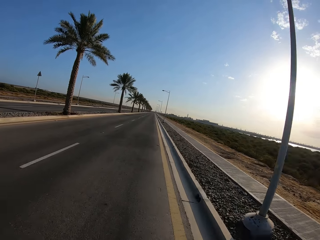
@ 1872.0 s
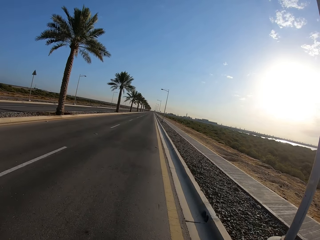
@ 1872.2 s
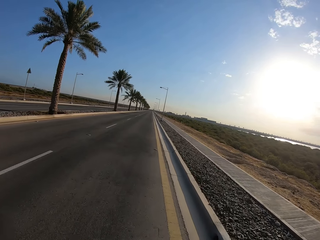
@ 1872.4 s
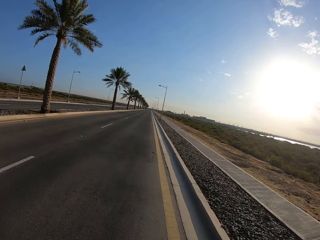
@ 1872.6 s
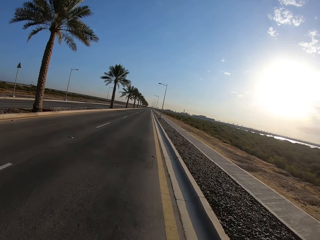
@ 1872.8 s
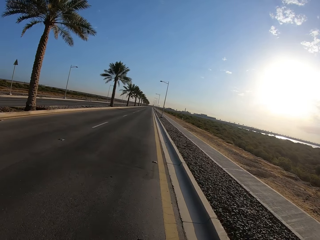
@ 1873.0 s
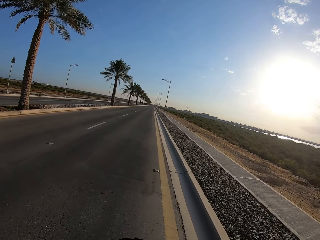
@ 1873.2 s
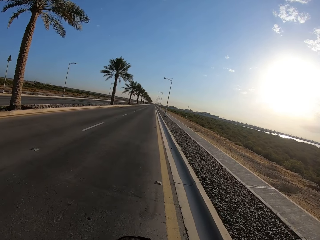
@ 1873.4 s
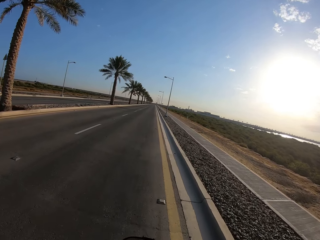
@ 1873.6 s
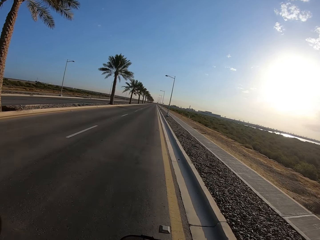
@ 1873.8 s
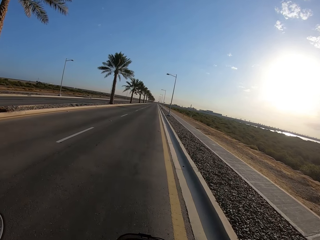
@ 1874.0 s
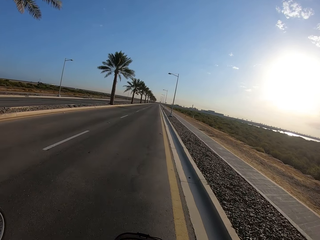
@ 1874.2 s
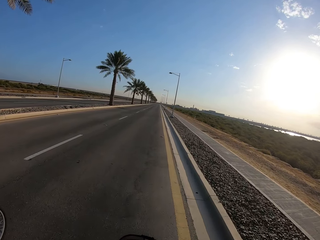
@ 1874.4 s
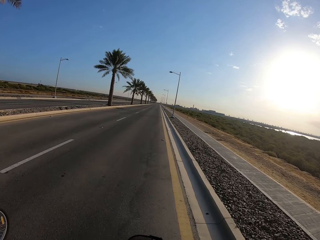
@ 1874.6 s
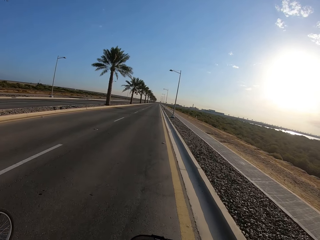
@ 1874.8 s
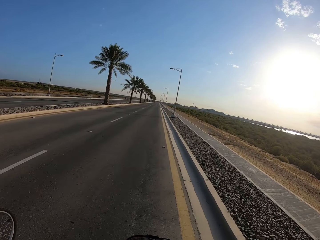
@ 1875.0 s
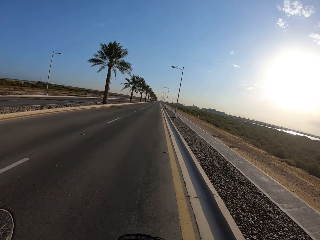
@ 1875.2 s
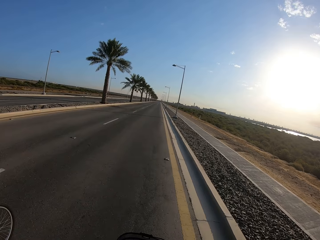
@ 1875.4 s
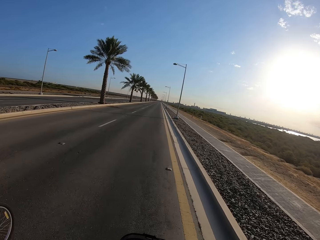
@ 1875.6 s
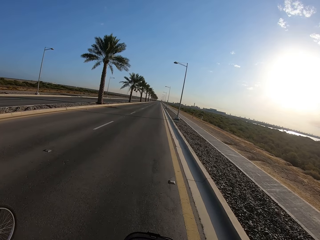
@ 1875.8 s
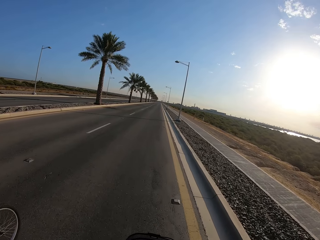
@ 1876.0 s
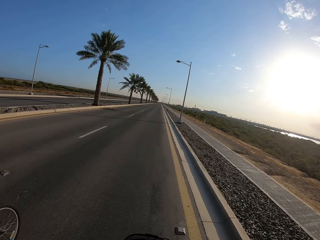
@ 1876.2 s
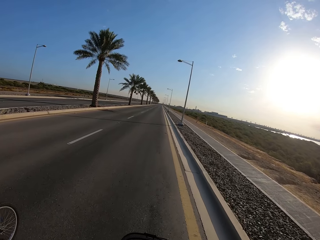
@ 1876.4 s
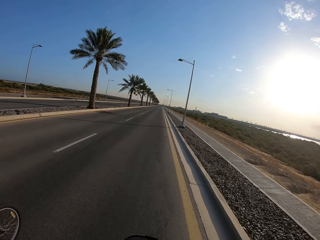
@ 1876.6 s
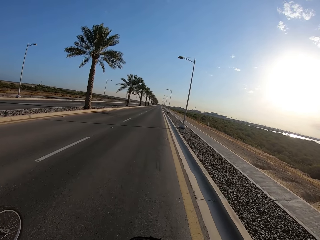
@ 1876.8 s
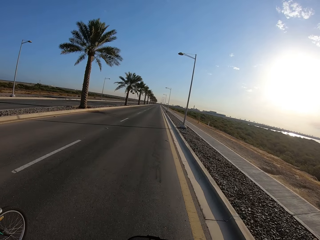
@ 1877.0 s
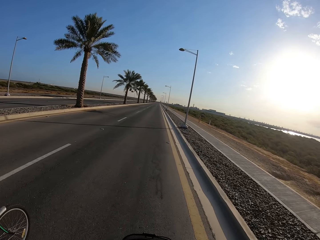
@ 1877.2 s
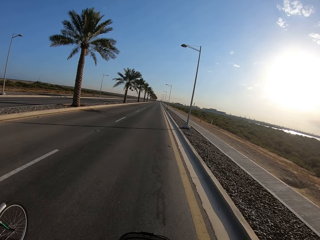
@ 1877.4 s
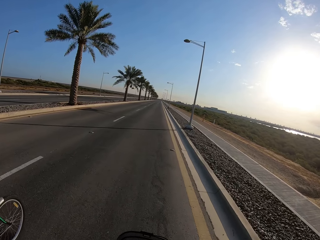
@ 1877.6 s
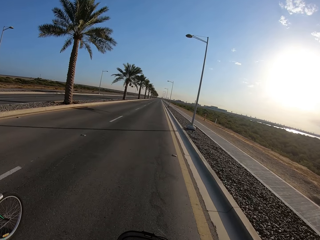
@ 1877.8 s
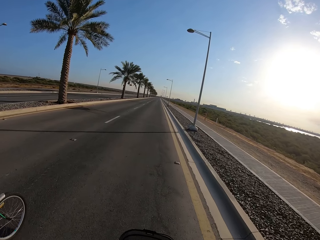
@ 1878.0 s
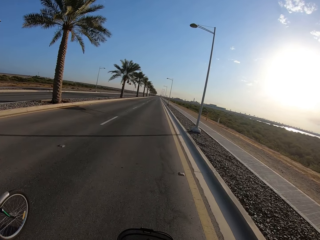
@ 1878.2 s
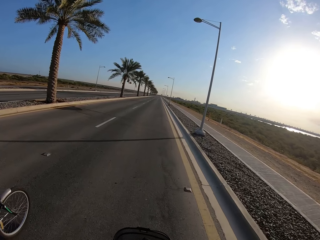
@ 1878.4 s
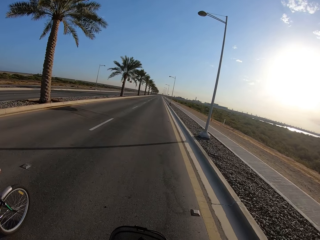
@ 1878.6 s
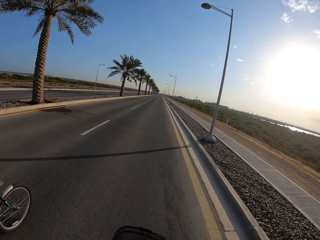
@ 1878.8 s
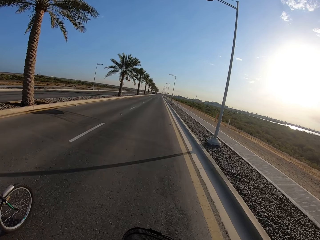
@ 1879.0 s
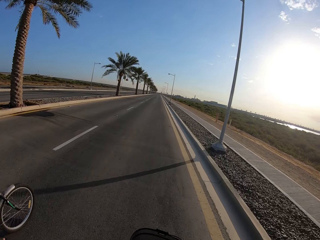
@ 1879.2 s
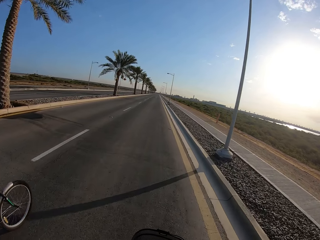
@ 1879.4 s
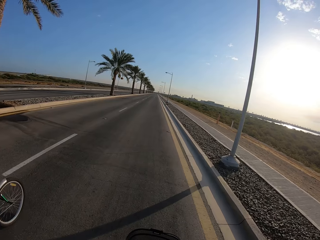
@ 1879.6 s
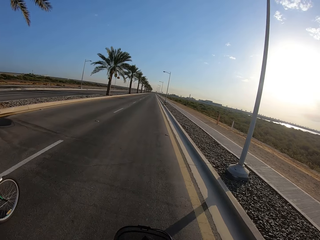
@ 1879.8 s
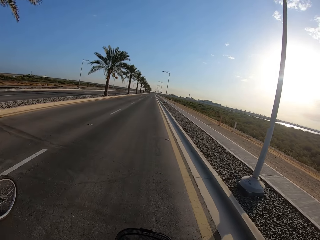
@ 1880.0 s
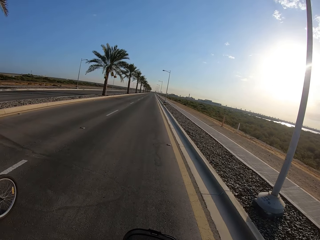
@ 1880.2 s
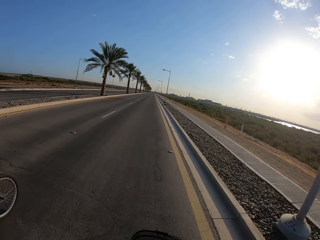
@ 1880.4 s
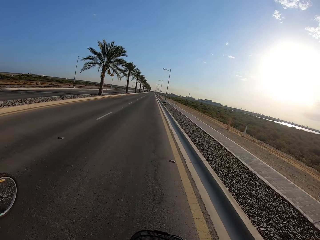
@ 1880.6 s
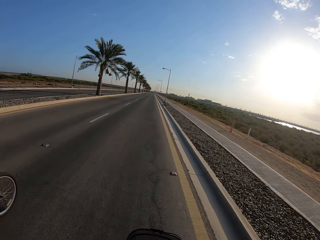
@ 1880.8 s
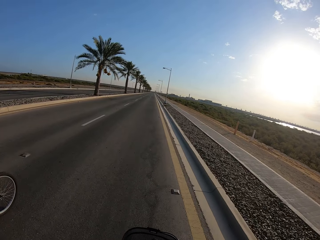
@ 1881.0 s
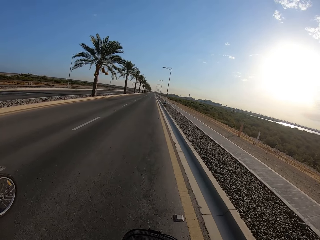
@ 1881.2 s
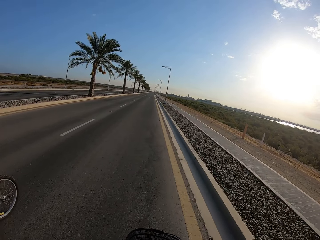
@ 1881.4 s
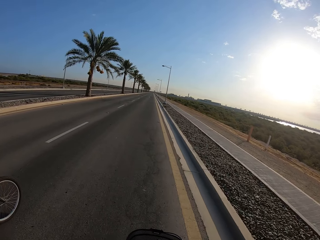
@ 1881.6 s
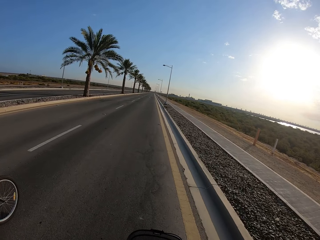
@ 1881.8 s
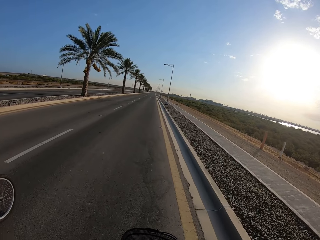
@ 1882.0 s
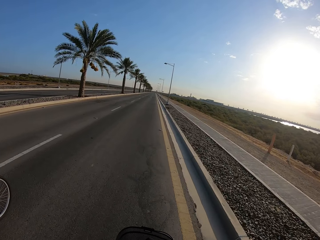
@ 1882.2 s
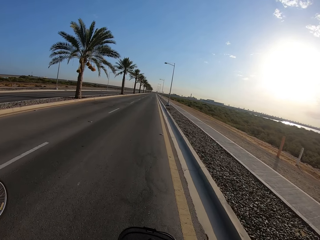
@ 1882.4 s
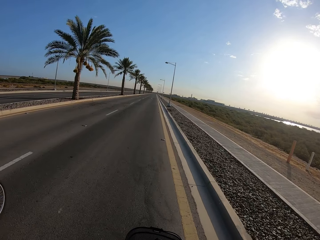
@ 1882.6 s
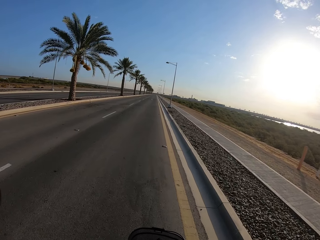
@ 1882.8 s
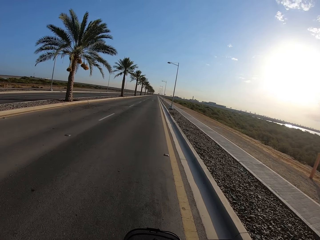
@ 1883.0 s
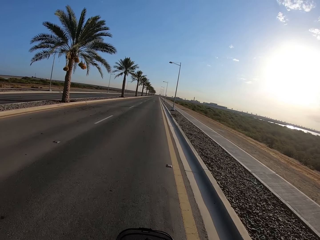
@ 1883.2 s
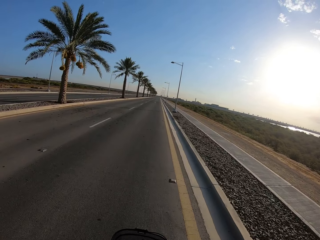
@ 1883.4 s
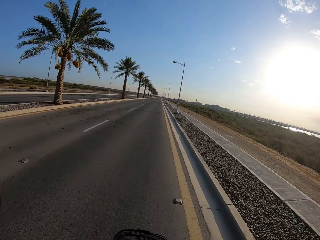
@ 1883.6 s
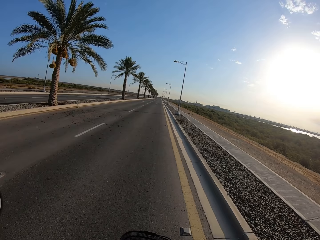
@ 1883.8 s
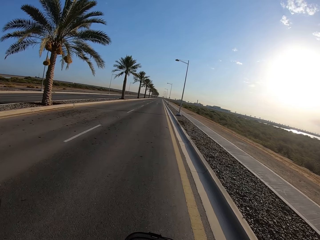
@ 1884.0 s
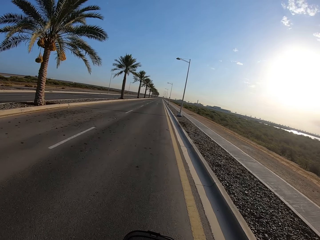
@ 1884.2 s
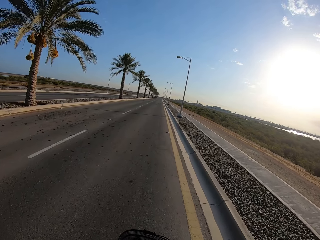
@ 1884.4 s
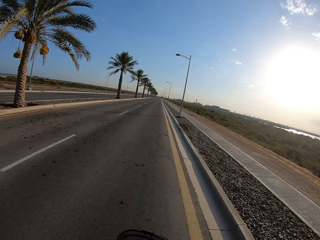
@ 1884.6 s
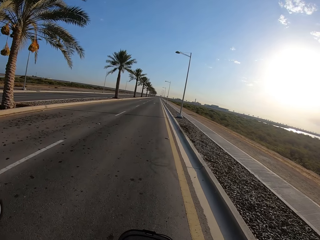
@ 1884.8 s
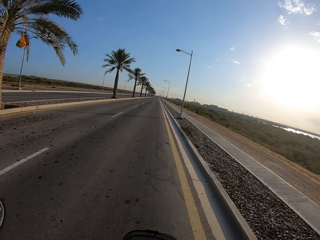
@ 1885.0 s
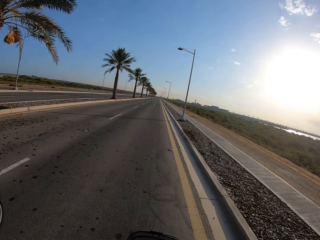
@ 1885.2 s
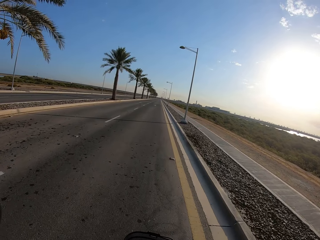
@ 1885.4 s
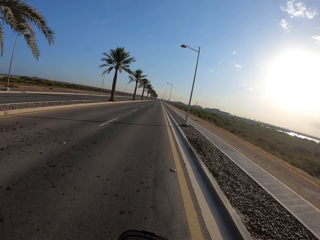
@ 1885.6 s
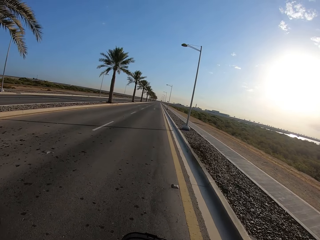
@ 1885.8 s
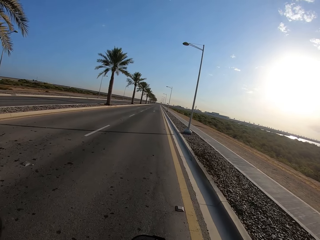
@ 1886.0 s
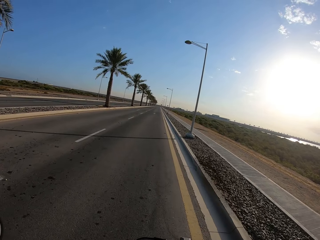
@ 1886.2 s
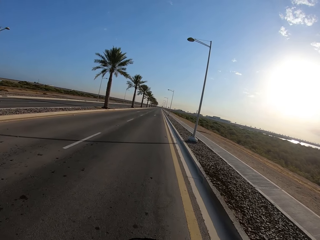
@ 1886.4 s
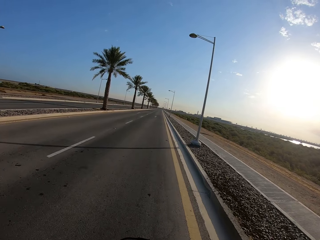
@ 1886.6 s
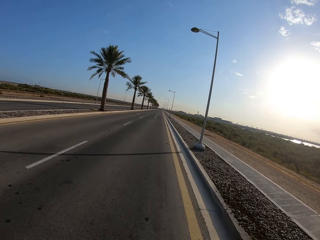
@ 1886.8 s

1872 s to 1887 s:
The cyclist cycles ahead of the camera wearer. The camera wearer cycles ahead of the cyclist.

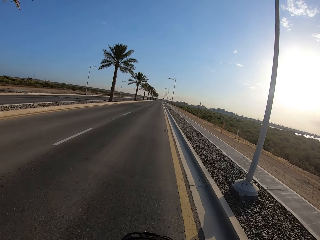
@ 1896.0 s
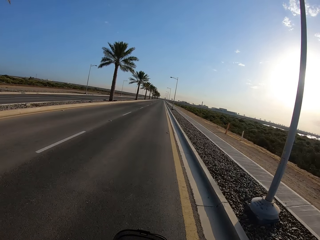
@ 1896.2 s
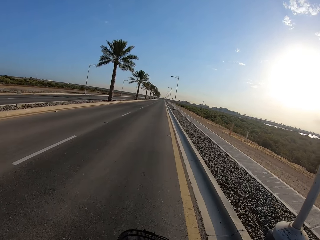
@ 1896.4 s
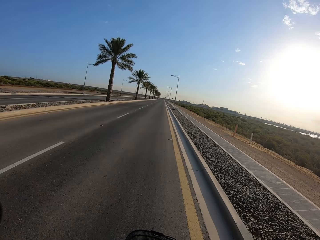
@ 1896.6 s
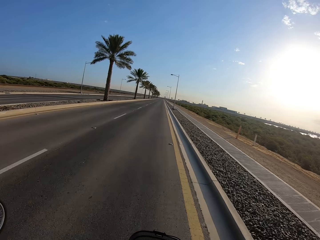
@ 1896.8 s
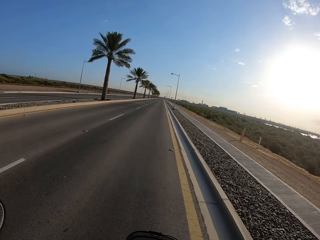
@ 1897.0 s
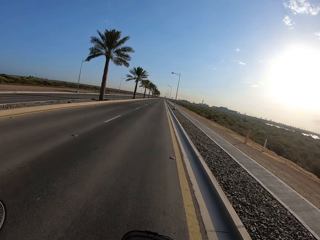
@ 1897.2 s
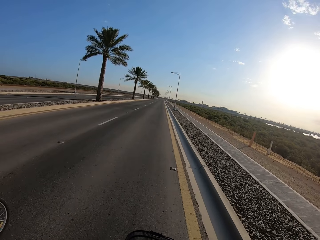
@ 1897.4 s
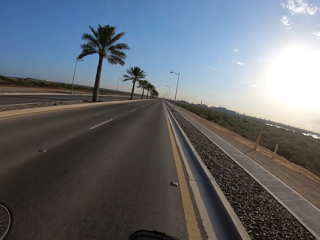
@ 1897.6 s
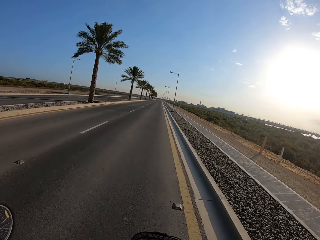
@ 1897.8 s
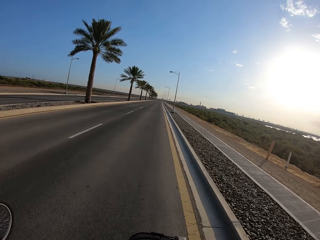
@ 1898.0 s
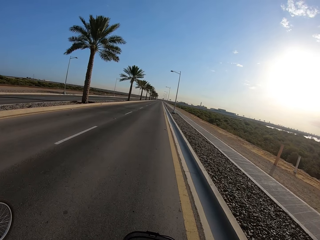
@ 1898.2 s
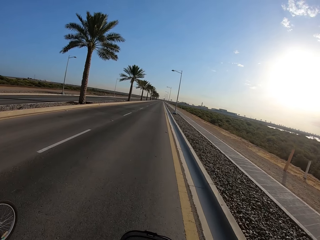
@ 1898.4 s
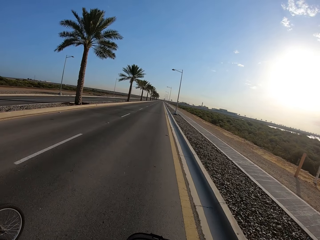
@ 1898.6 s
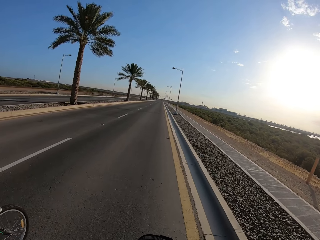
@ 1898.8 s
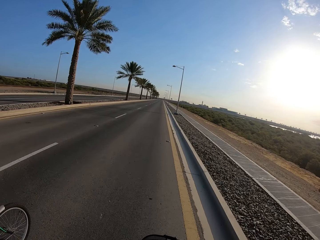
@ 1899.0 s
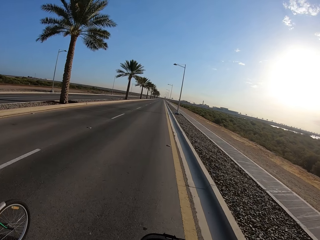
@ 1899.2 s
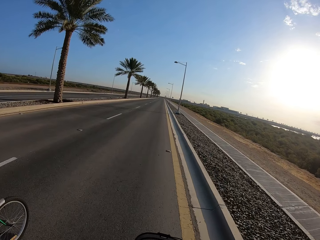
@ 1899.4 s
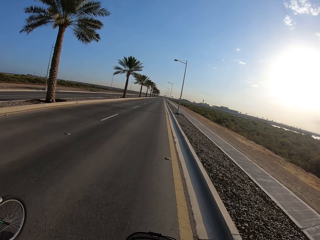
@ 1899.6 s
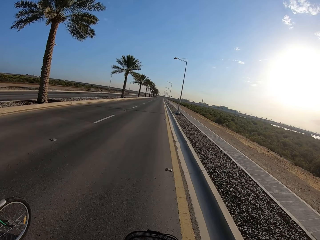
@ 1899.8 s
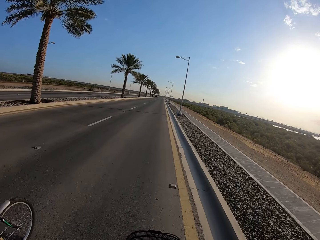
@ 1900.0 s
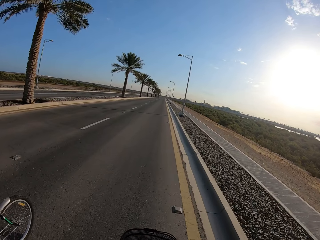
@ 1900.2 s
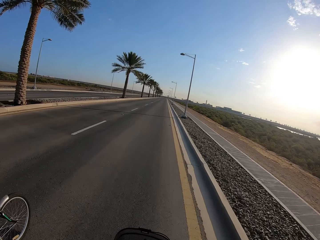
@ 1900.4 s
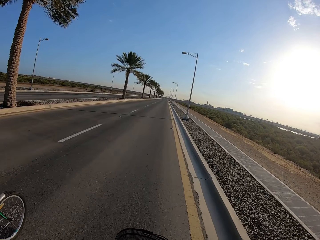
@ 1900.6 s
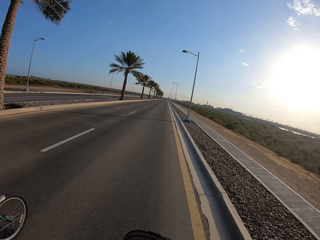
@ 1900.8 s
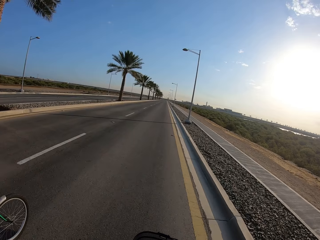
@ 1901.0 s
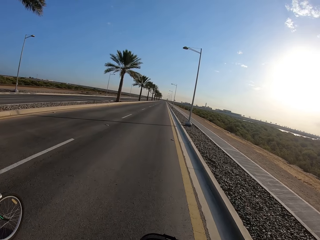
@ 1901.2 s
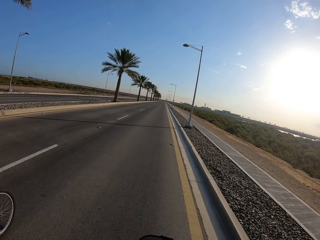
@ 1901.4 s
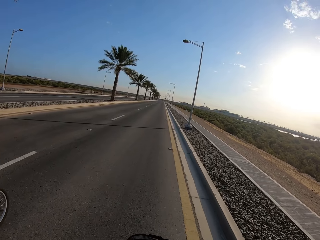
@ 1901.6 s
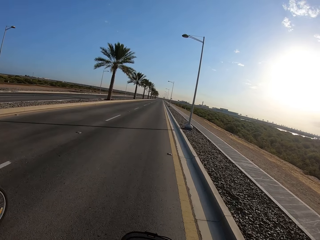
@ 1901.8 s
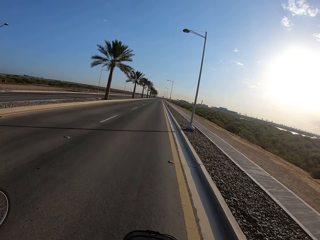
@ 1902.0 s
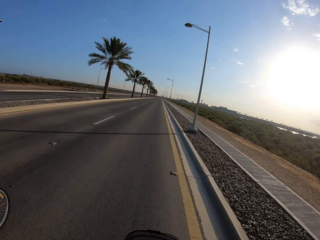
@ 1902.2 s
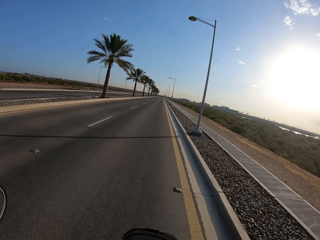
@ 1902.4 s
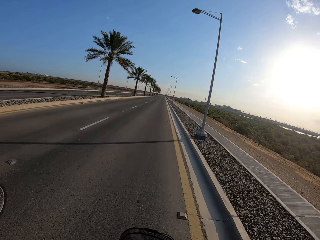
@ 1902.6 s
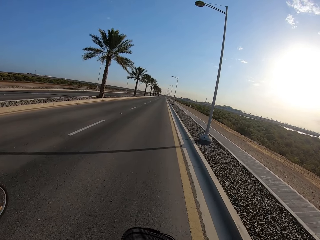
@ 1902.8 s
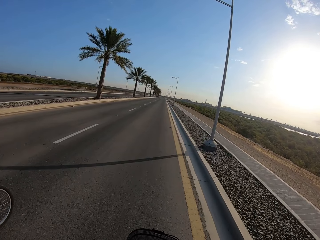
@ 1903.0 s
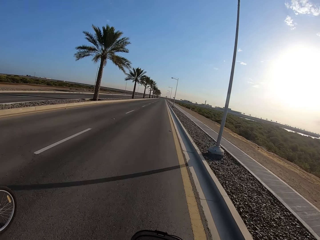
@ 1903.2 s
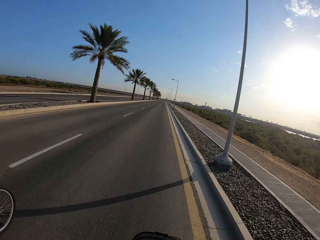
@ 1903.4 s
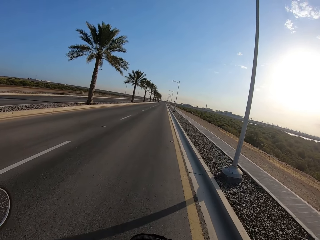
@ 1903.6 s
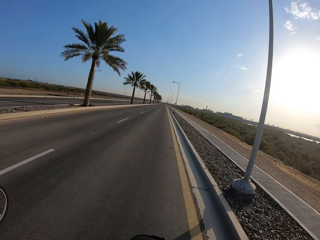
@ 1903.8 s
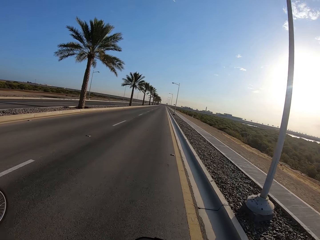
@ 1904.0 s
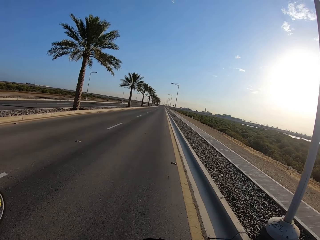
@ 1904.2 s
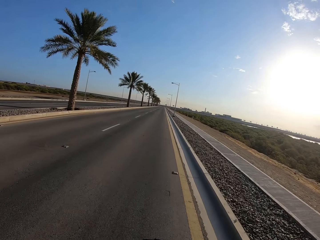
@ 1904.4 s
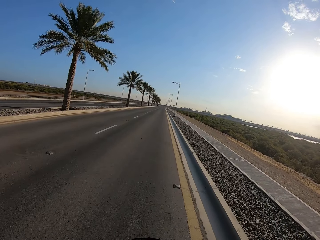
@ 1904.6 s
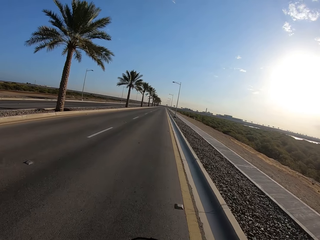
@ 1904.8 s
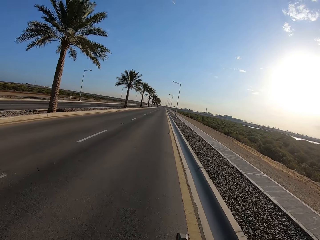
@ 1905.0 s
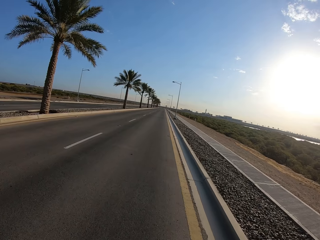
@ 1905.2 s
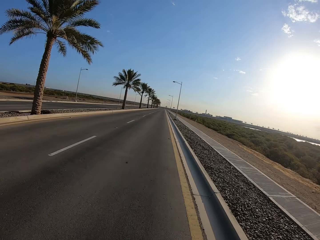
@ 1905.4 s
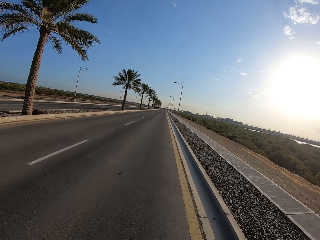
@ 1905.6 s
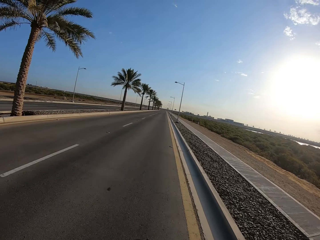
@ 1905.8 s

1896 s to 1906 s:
The cyclist cycles ahead of the camera wearer. The camera wearer cycles ahead of the cyclist.
